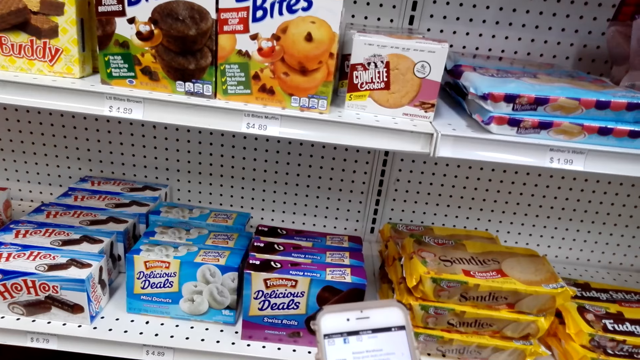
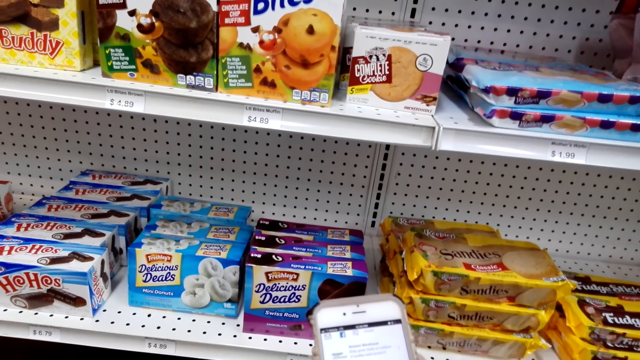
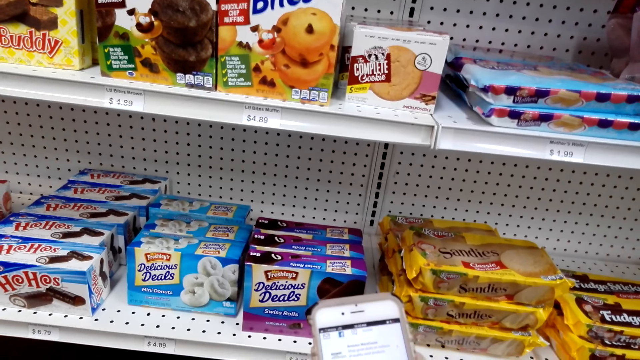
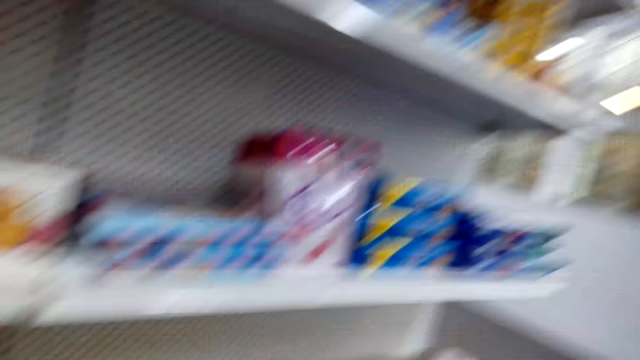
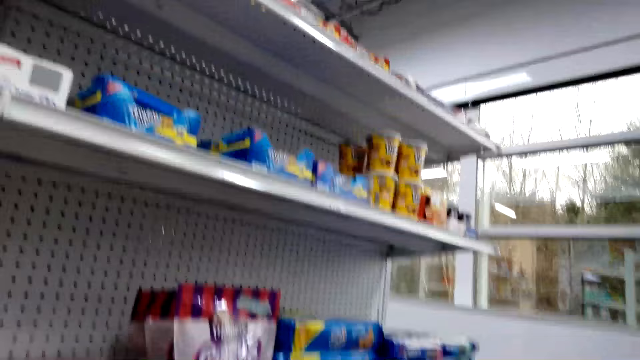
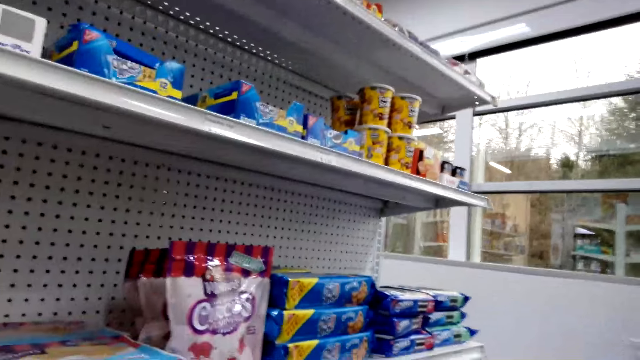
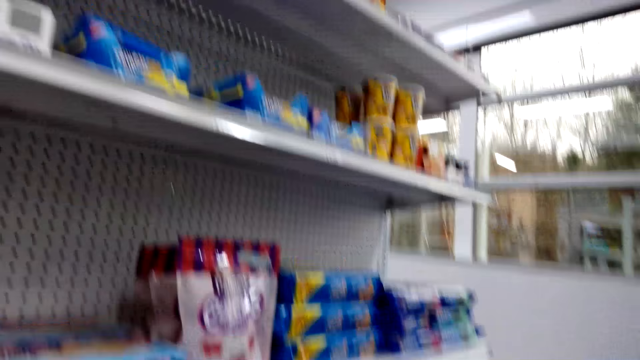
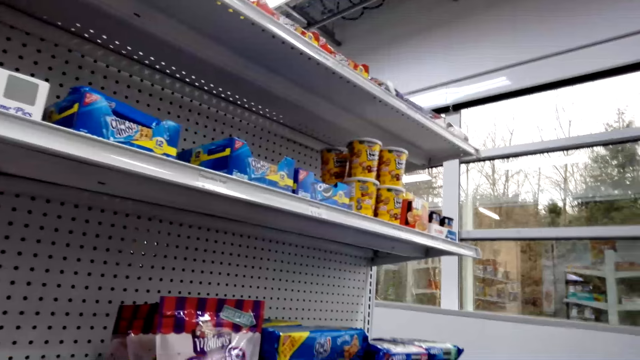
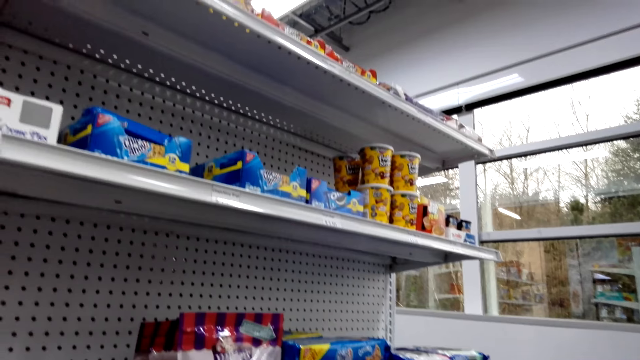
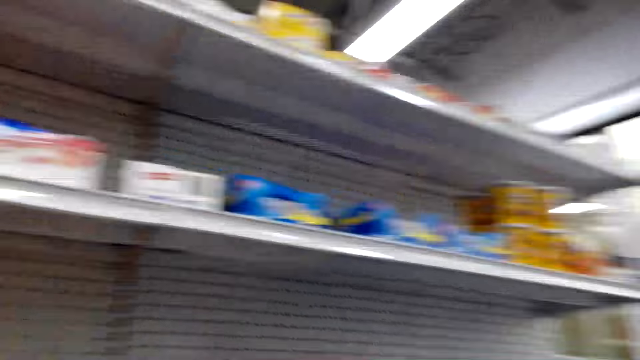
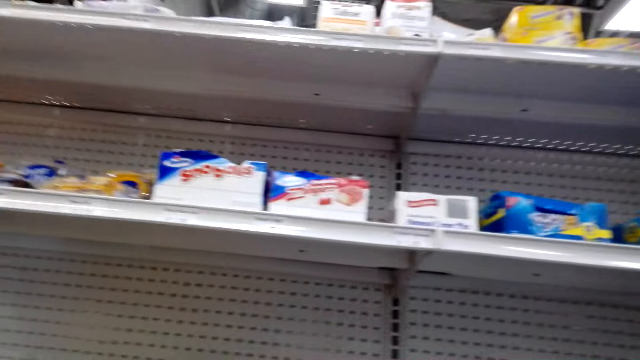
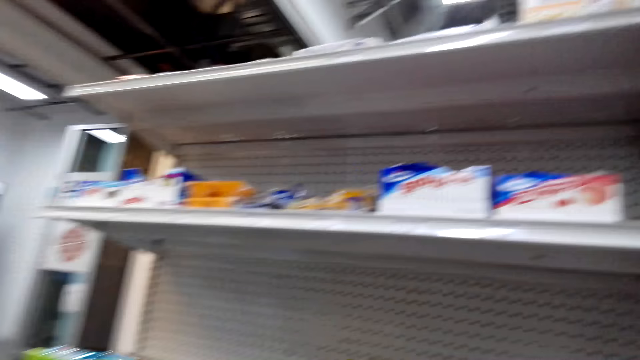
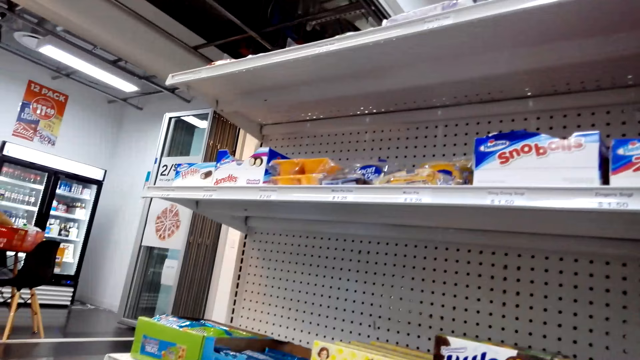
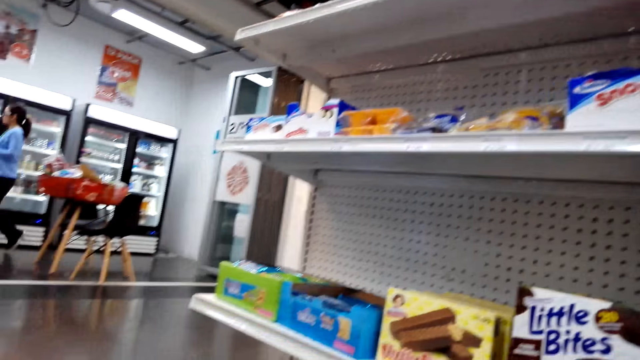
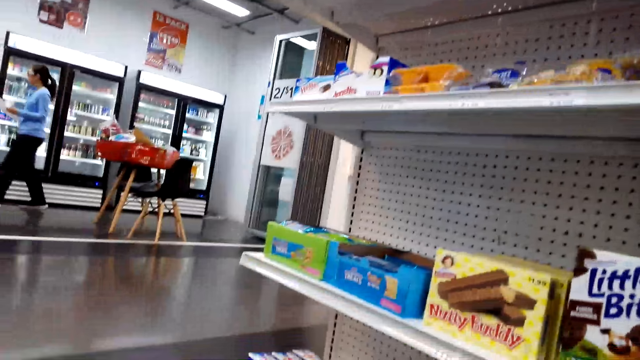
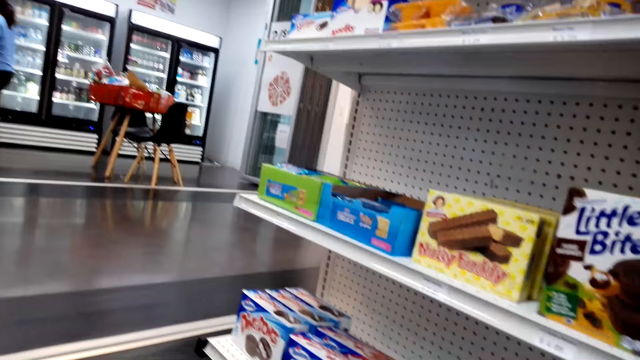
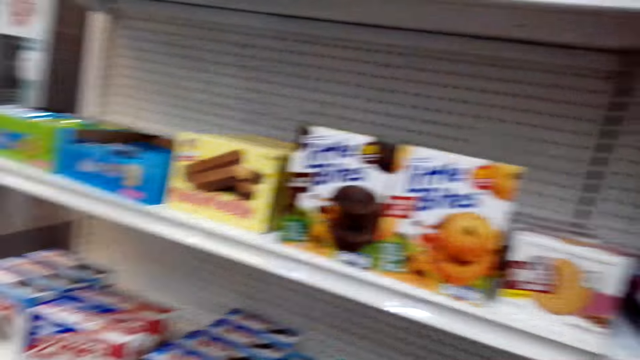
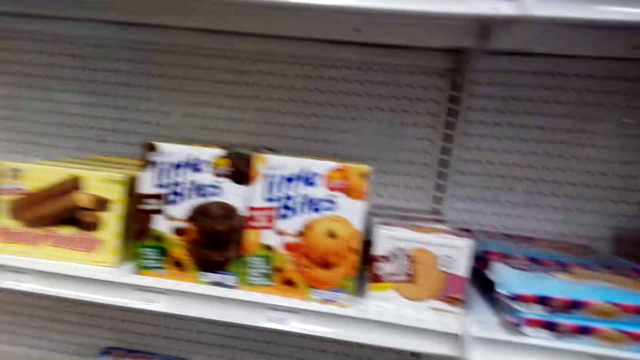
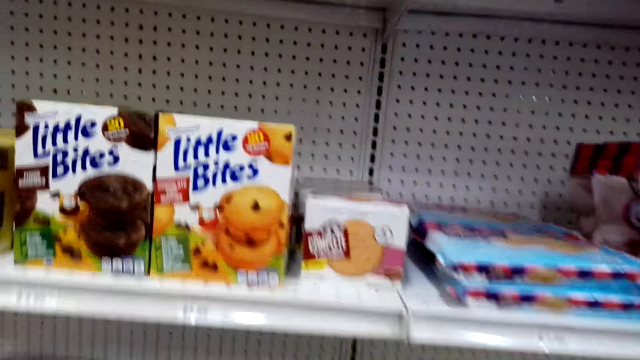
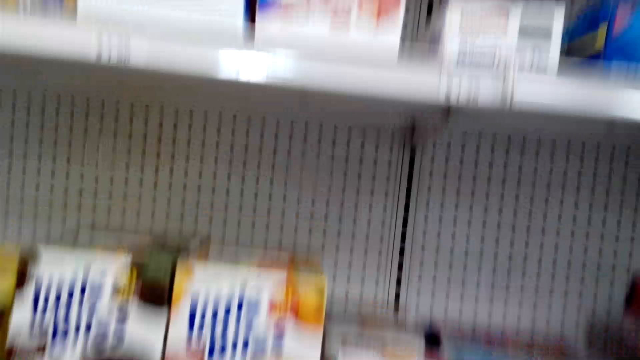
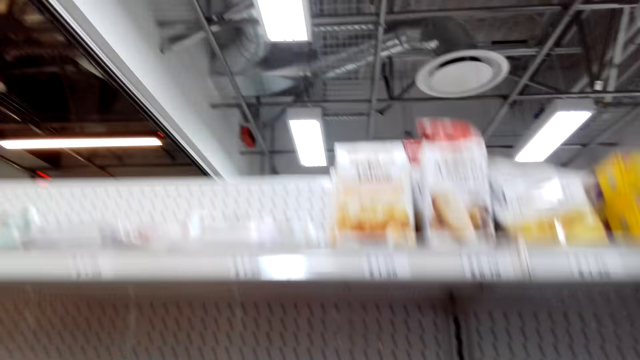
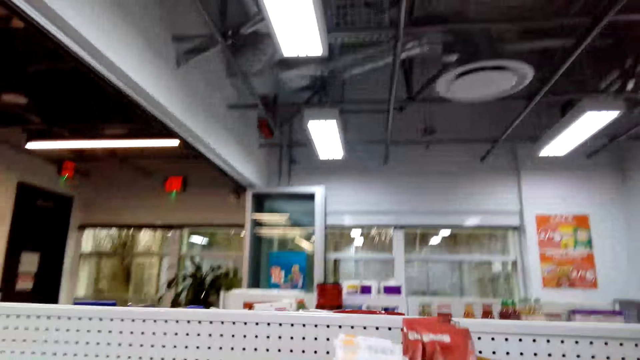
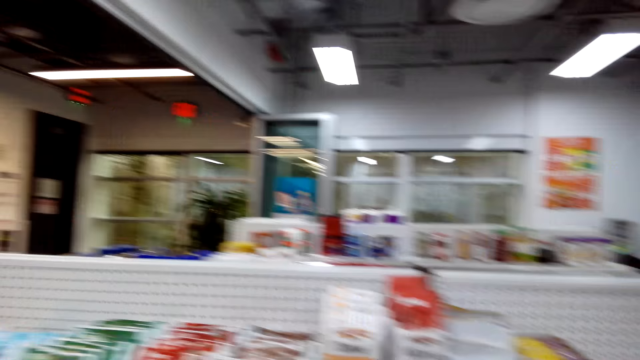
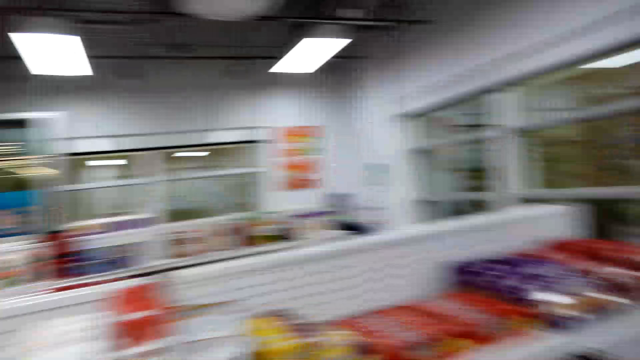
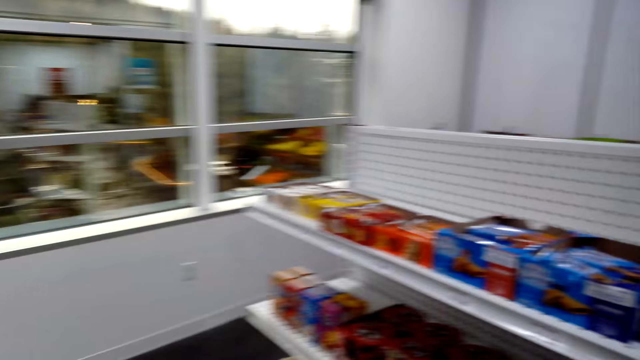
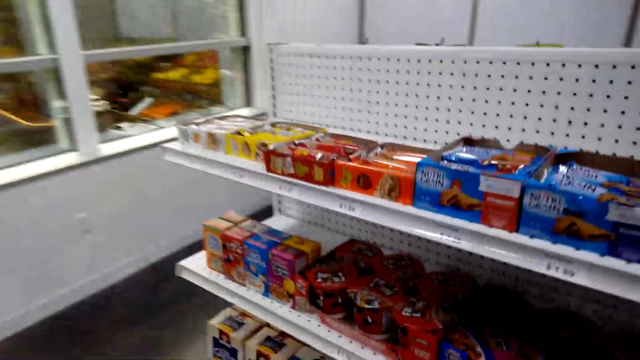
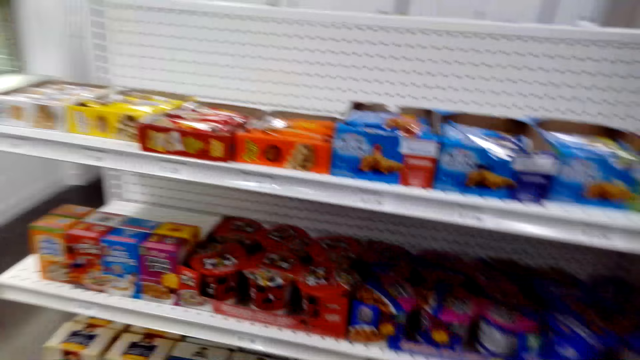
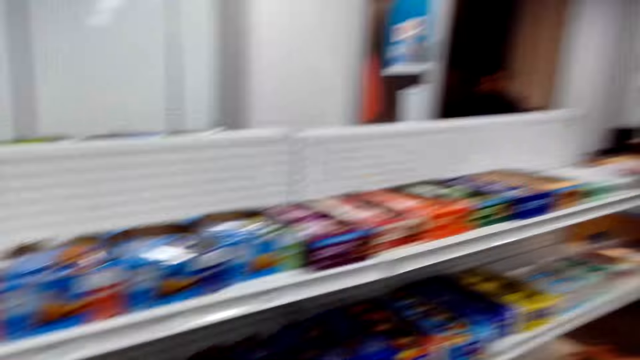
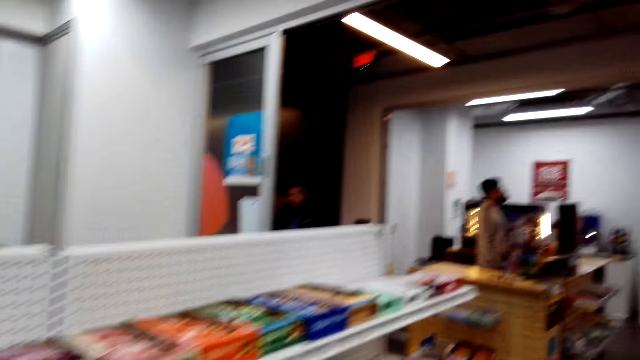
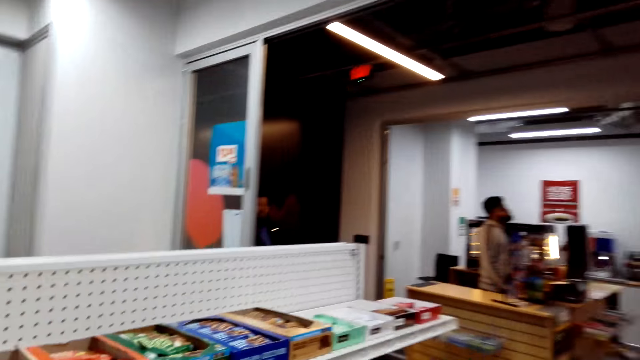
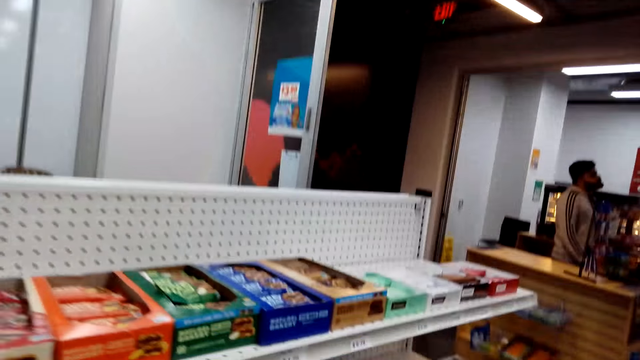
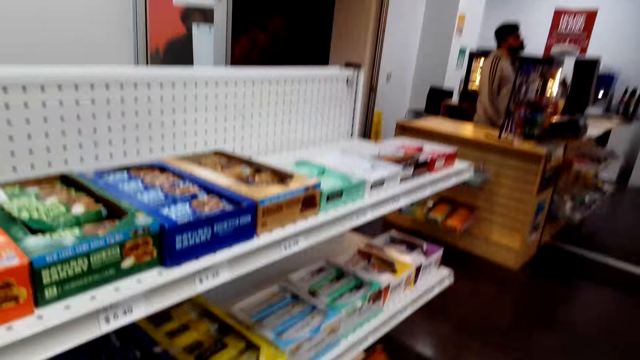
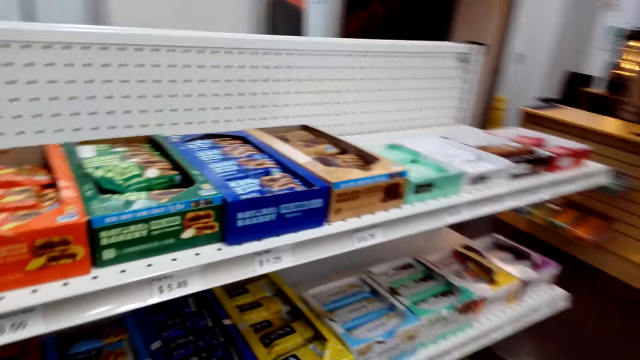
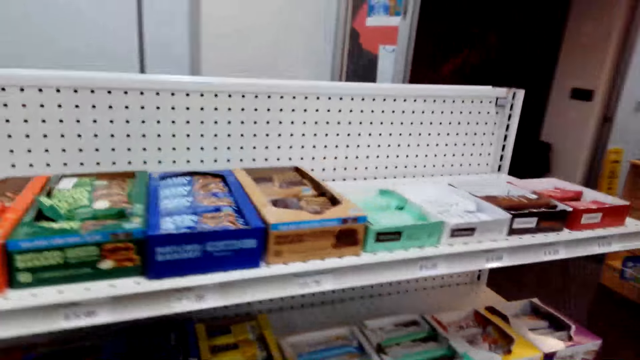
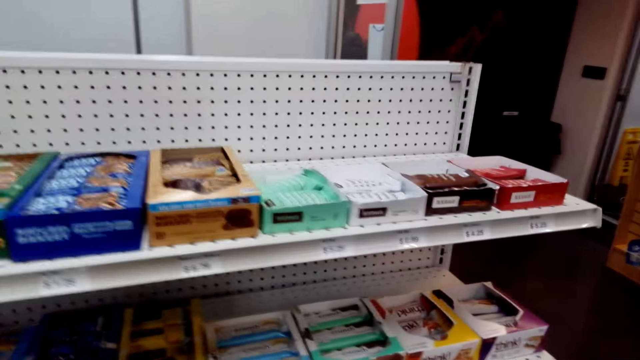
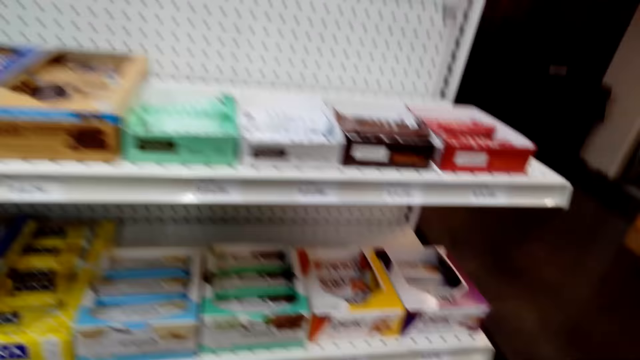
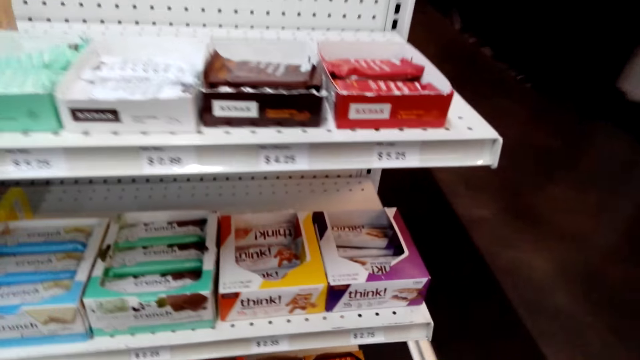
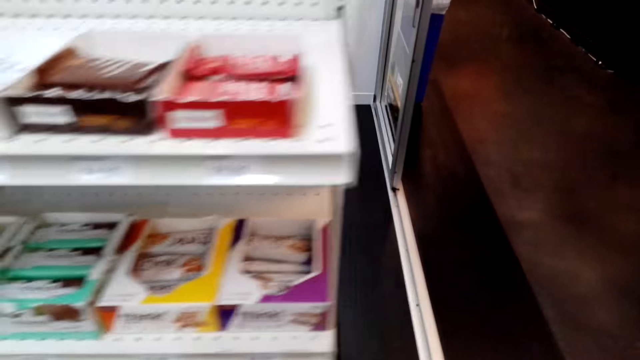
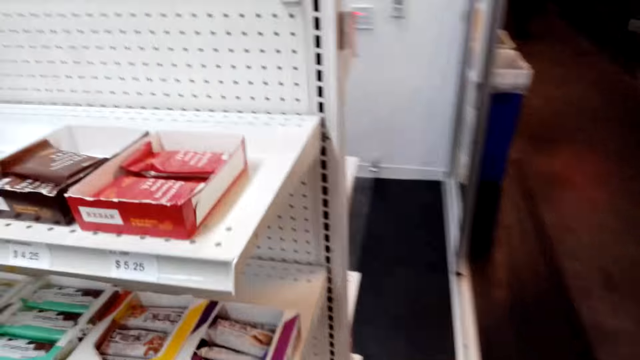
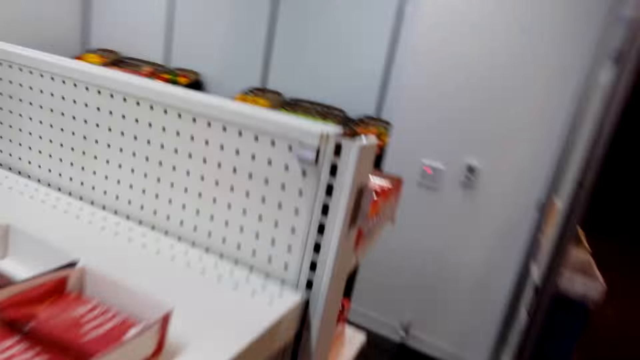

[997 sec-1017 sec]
The camera wearer looks at the shelf. They stare around the shop. They walk around the shop.
